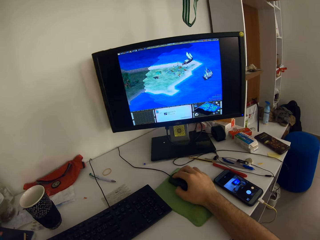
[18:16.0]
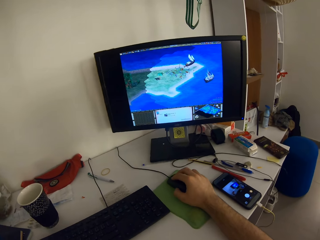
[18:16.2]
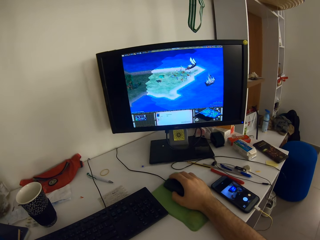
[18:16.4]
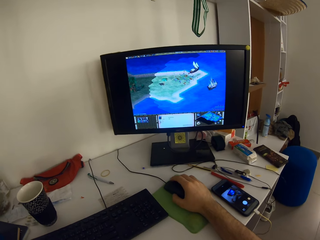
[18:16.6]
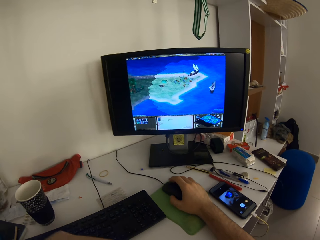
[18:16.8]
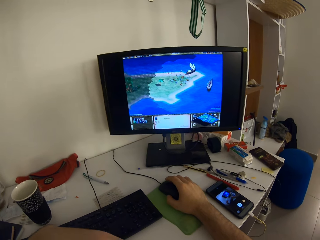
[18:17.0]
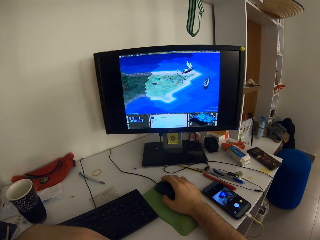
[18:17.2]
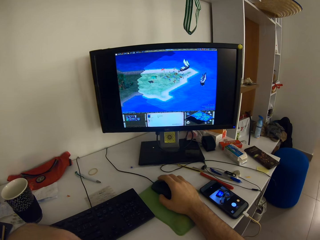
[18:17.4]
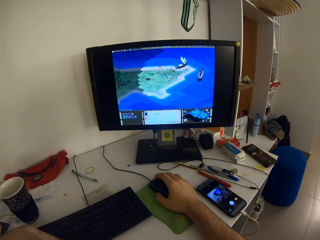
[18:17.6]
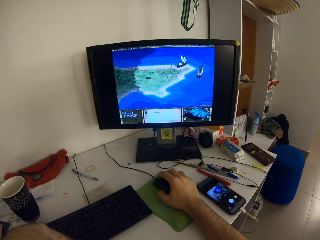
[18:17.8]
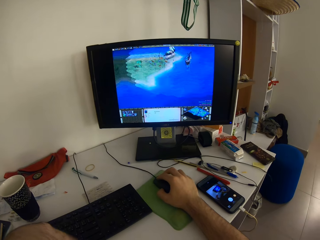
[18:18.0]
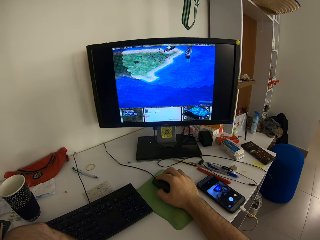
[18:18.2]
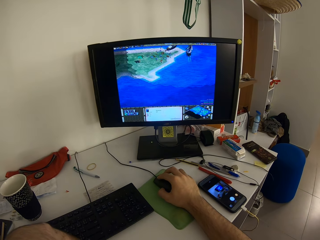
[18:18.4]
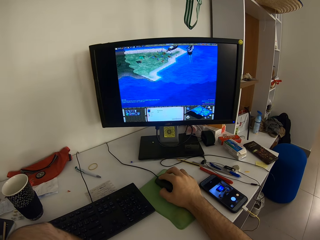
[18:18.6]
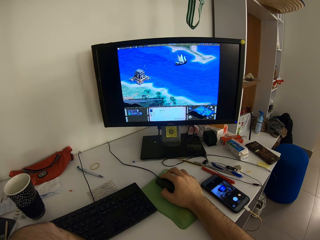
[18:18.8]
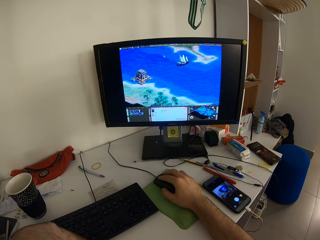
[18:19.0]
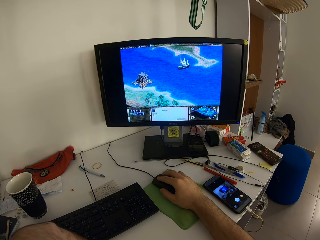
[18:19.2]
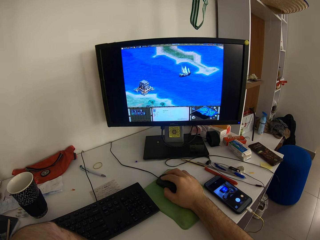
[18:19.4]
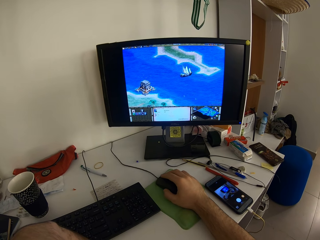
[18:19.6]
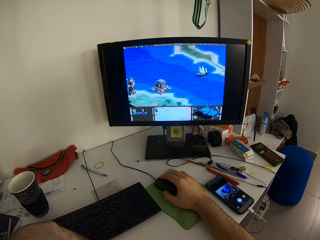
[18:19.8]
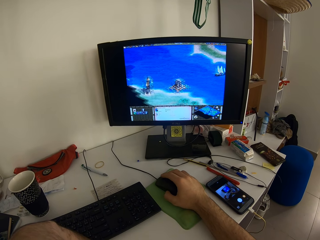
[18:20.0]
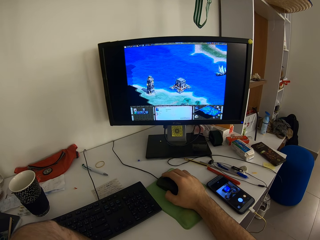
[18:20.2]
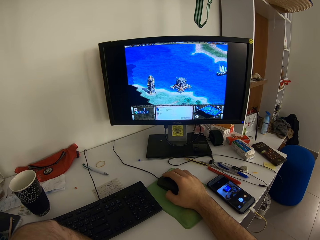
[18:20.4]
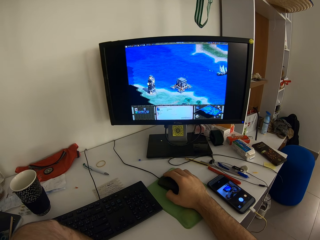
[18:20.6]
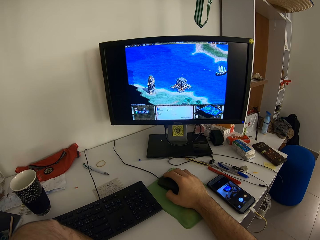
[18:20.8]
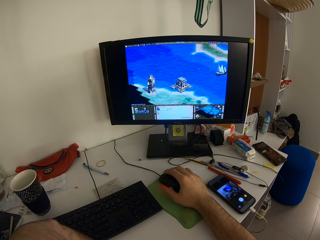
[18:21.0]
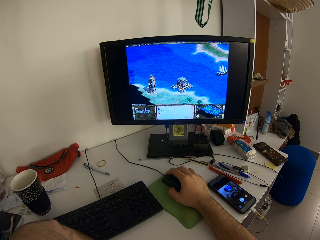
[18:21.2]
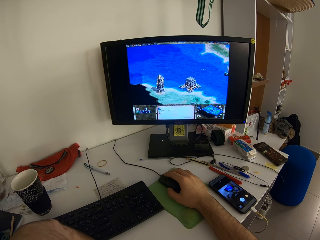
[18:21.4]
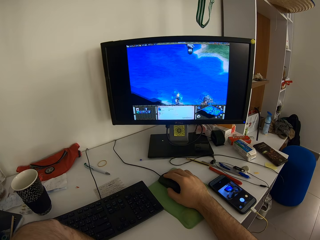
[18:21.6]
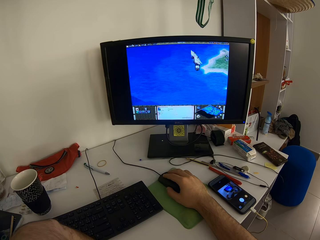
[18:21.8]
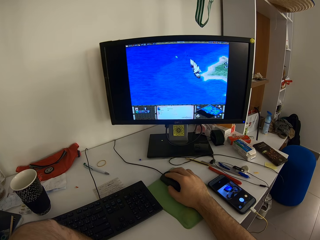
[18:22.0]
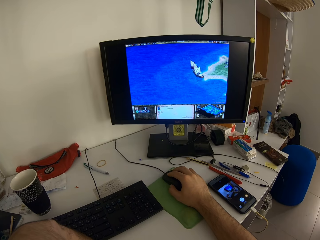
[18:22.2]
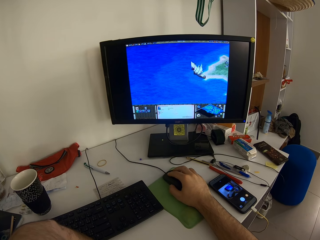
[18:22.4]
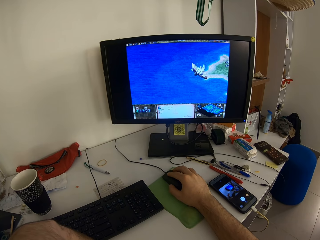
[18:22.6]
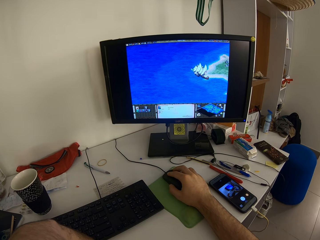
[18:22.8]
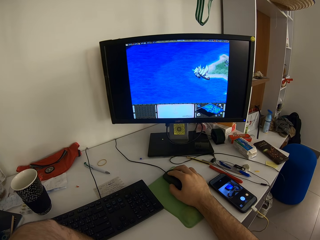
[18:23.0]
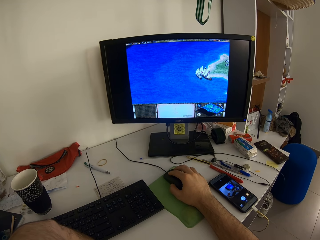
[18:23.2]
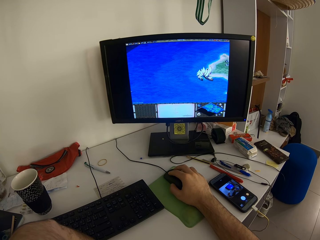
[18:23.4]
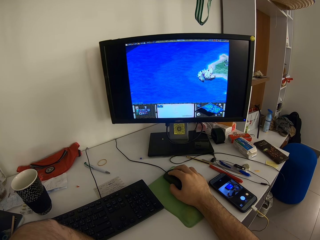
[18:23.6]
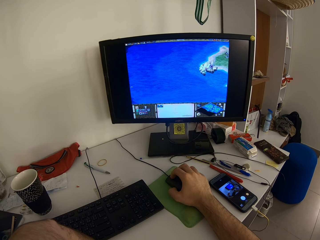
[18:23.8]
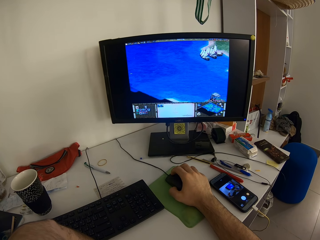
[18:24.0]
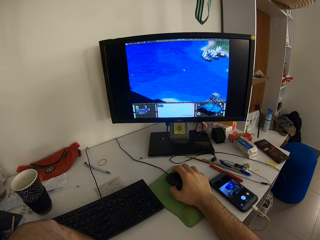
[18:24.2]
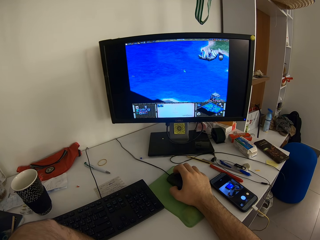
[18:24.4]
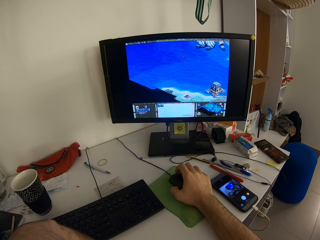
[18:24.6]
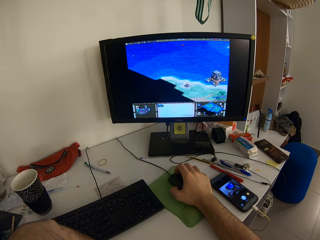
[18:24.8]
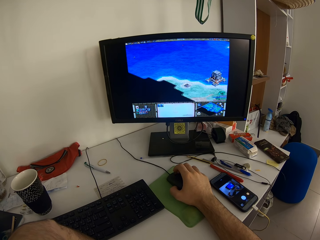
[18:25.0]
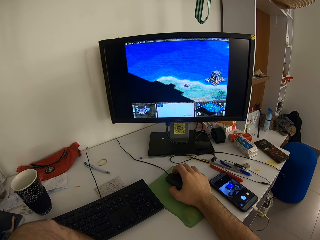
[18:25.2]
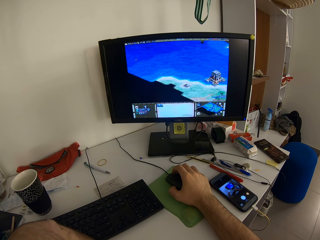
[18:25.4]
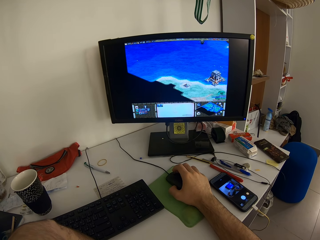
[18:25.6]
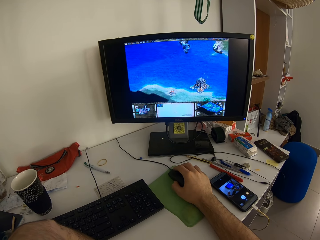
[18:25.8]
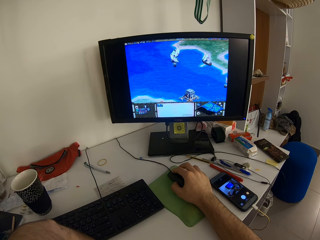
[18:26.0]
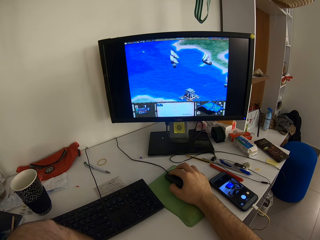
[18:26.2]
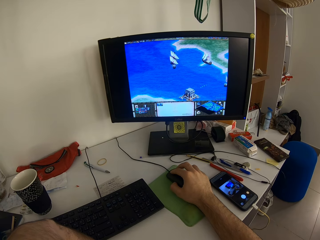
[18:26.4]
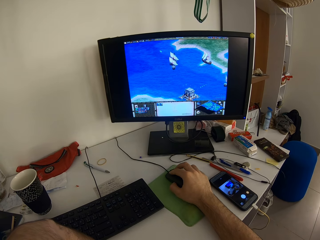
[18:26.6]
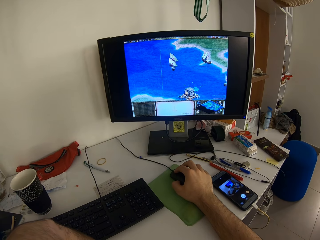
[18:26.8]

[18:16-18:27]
The camera wearer moves the left arm.

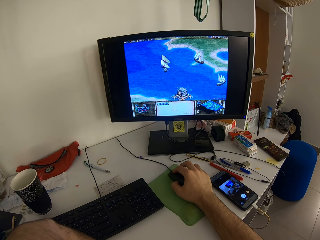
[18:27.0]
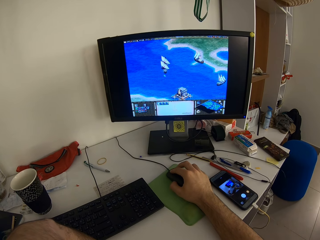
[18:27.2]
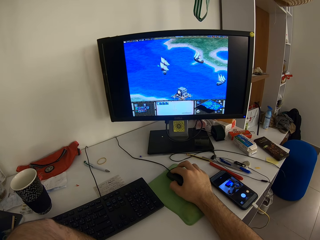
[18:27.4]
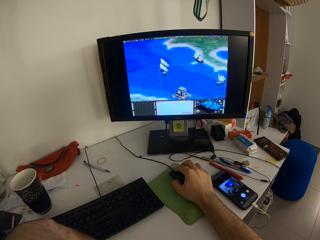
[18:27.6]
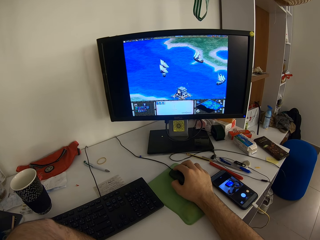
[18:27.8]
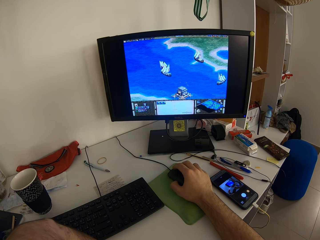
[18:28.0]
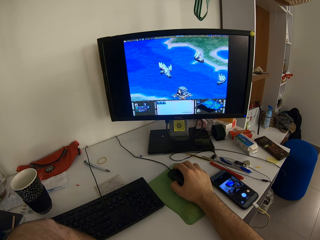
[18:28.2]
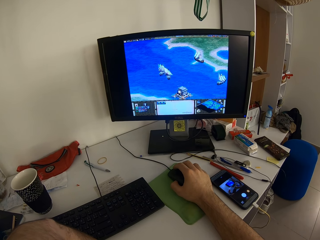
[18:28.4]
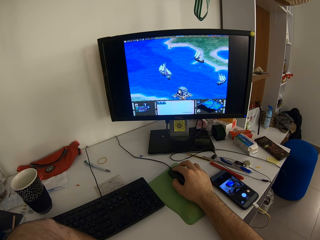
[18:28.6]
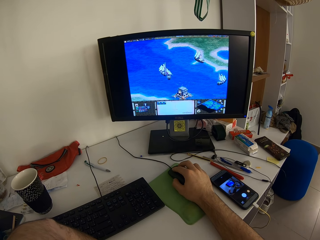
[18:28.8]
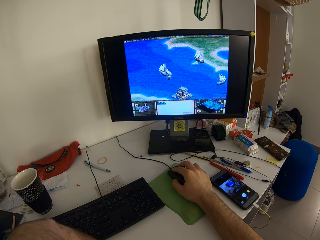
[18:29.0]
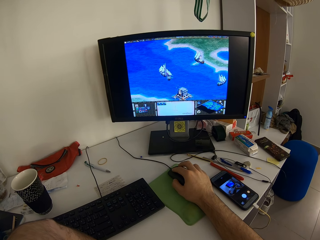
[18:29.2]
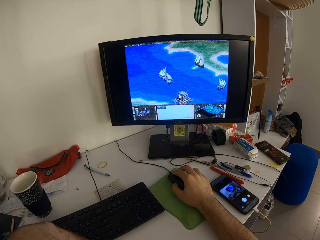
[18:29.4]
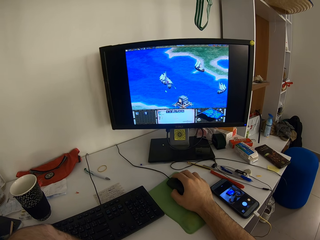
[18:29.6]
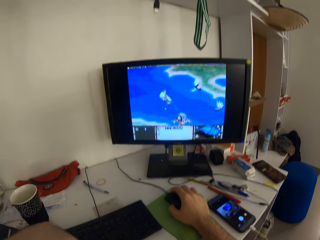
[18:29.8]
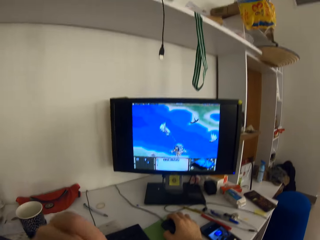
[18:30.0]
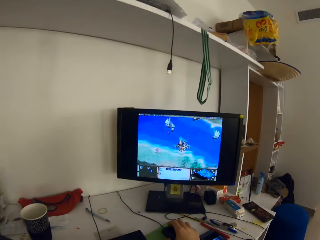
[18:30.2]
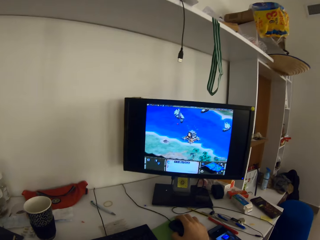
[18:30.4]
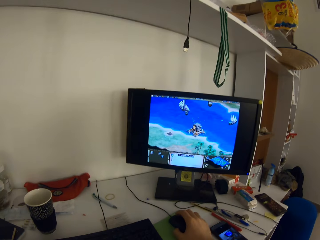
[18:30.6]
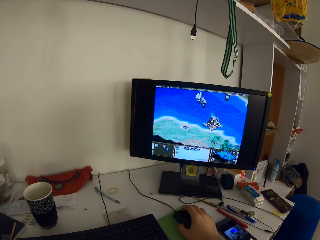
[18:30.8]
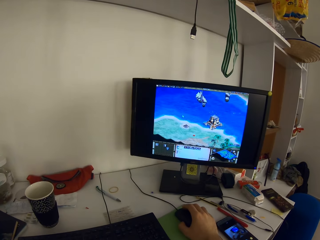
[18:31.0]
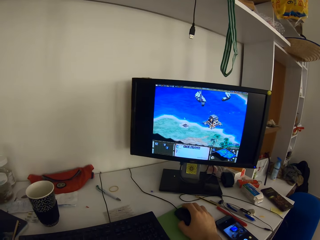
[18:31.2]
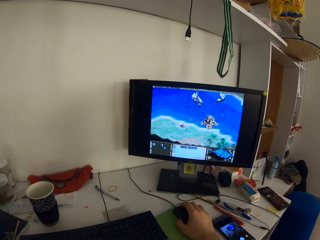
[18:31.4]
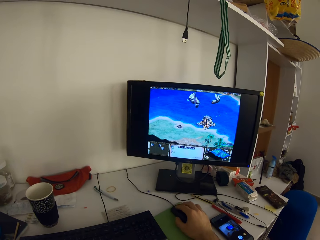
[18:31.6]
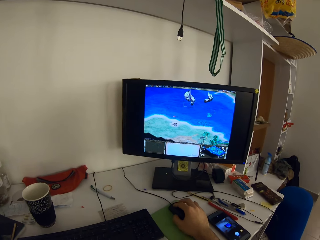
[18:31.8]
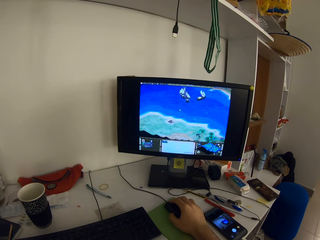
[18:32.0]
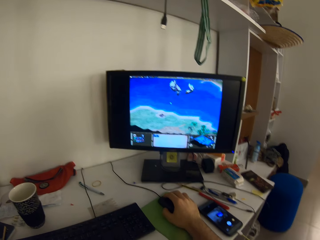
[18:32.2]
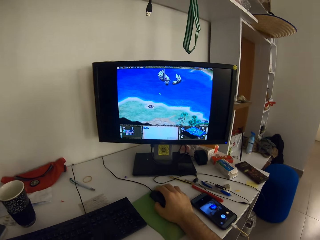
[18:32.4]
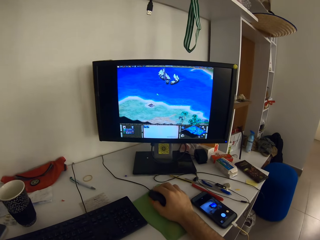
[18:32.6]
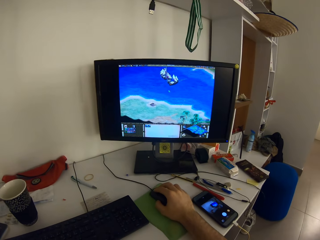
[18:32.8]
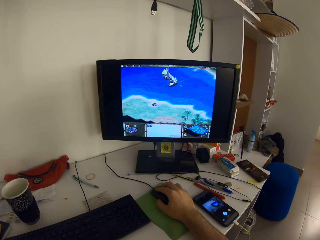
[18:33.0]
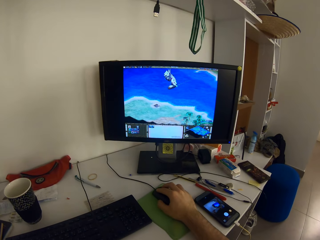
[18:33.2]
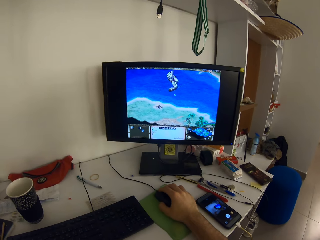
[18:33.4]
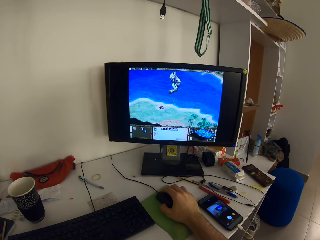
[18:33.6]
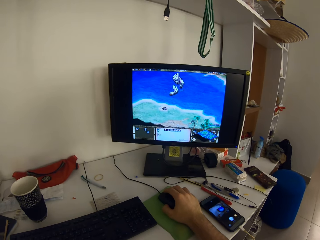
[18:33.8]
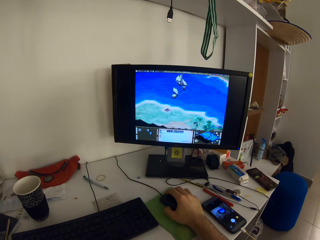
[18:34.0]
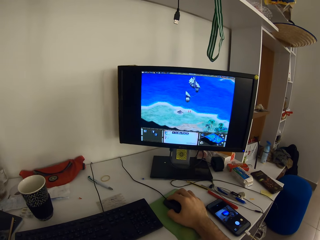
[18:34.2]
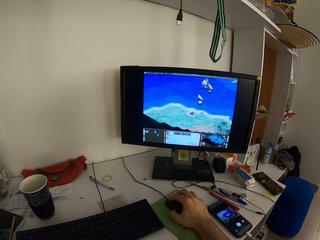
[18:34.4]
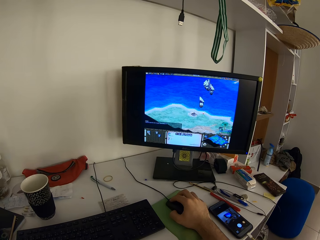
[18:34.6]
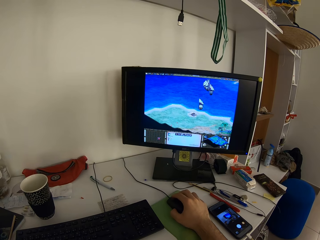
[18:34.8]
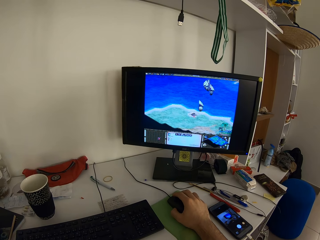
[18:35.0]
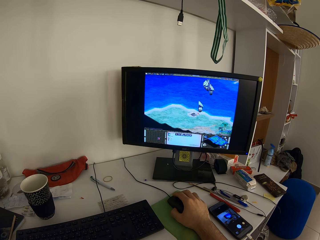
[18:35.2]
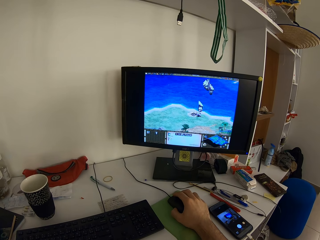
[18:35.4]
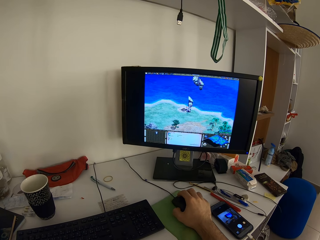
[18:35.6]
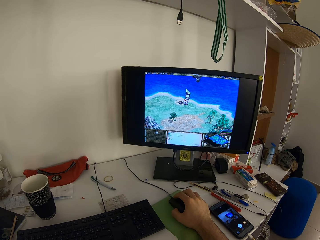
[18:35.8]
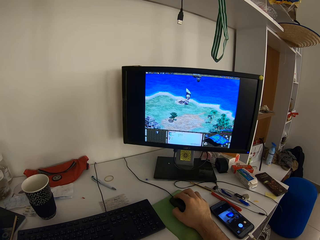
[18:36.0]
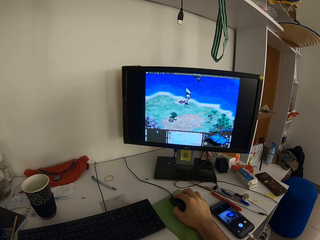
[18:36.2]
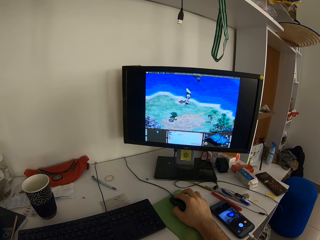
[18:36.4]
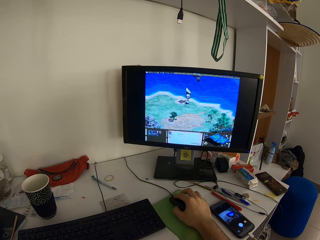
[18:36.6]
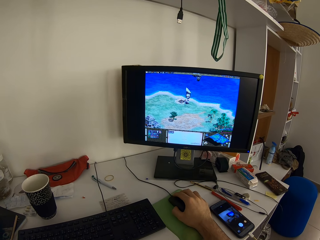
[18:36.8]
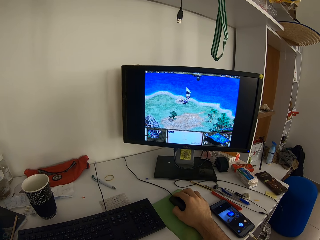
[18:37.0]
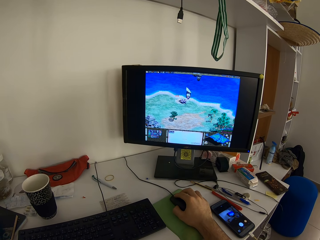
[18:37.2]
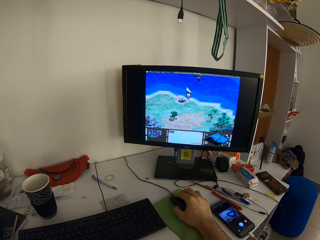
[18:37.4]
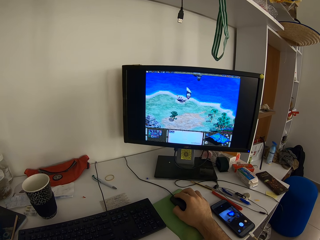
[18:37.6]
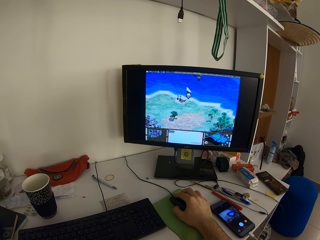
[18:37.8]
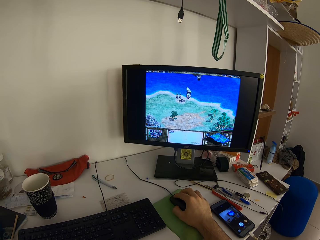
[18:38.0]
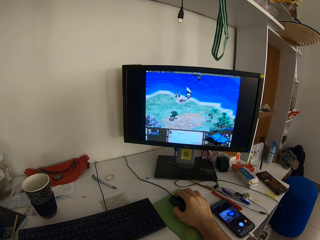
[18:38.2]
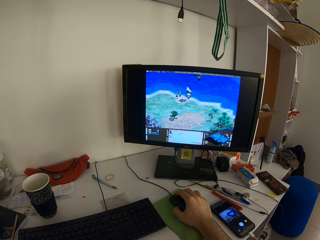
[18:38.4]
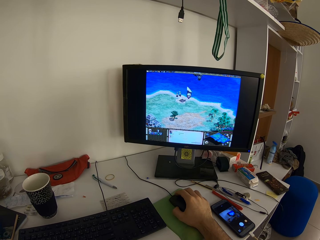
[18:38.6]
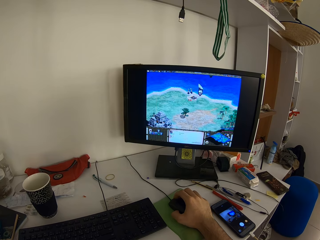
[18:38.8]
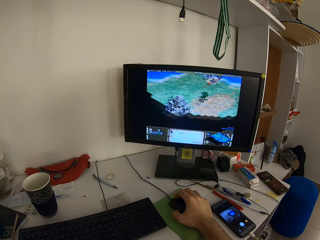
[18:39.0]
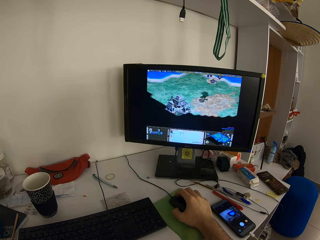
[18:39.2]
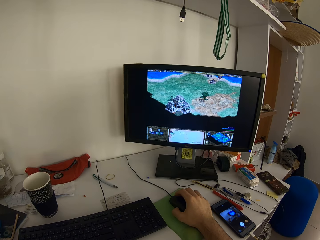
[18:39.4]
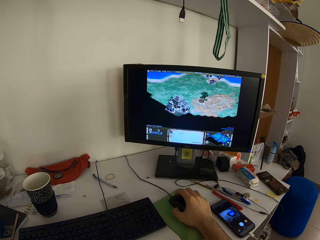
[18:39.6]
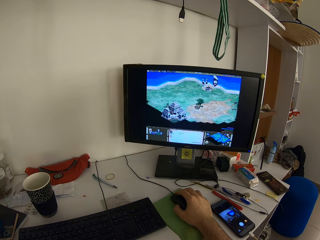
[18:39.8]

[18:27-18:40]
The camera wearer moves the left hand.
